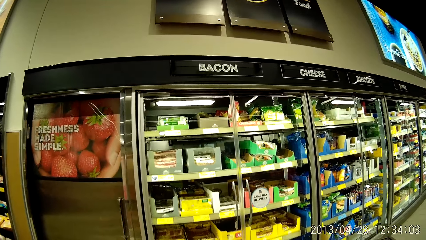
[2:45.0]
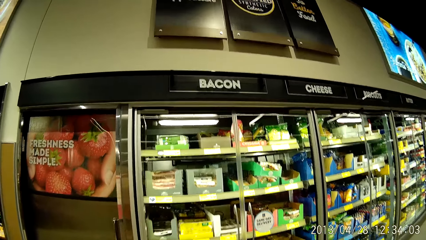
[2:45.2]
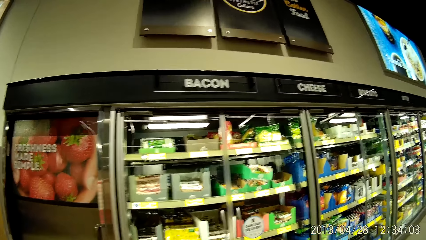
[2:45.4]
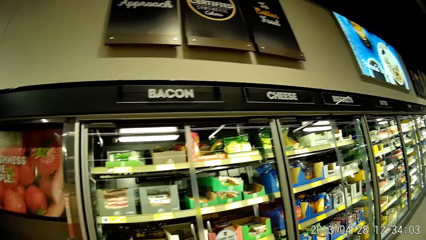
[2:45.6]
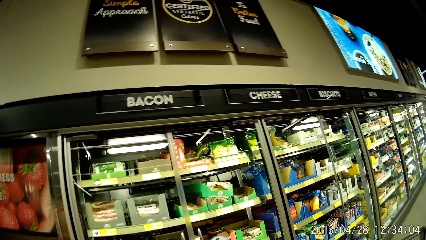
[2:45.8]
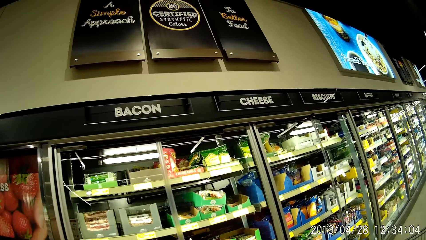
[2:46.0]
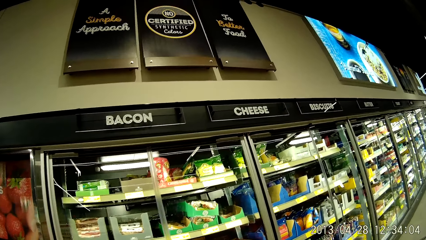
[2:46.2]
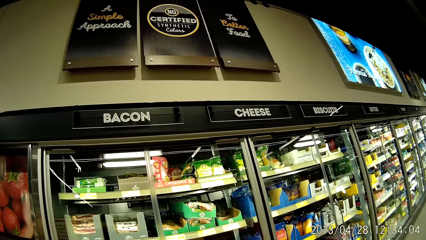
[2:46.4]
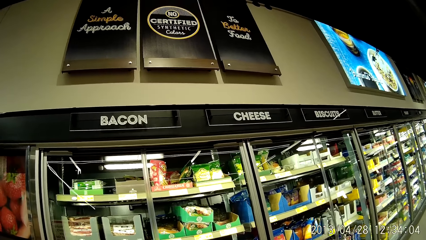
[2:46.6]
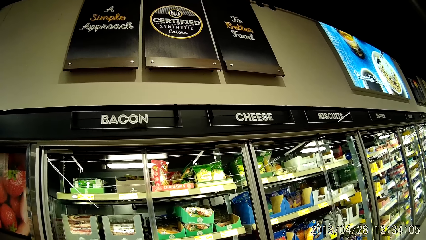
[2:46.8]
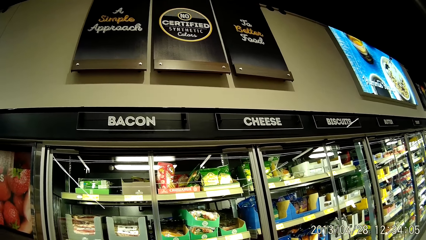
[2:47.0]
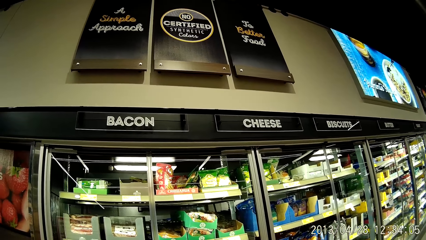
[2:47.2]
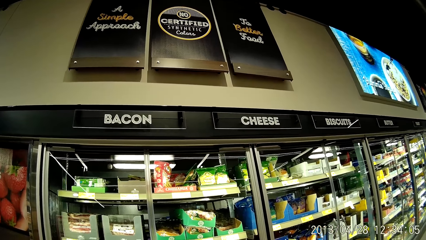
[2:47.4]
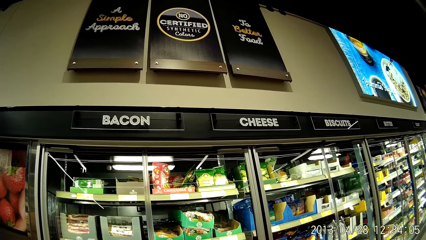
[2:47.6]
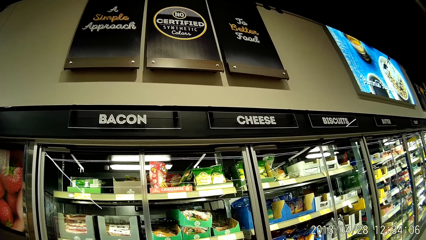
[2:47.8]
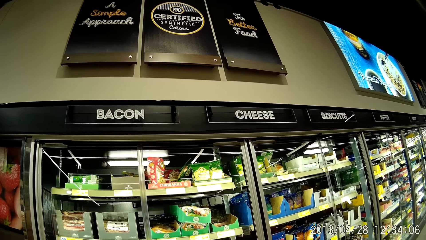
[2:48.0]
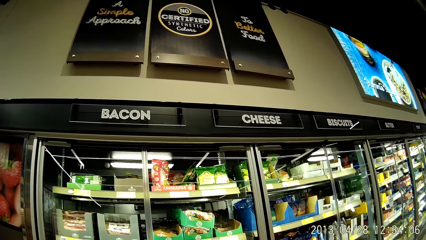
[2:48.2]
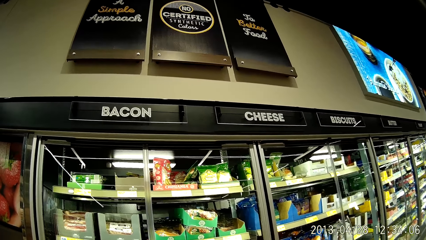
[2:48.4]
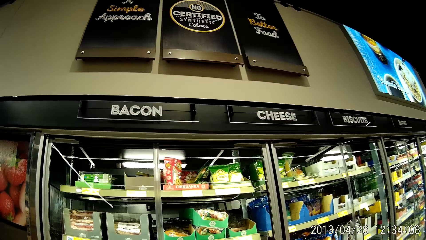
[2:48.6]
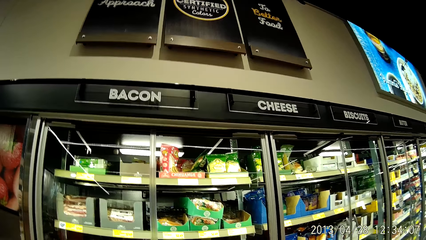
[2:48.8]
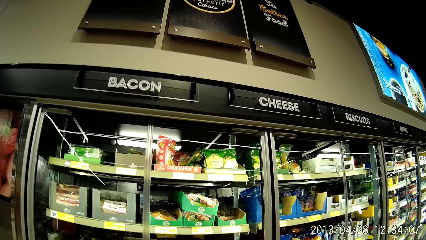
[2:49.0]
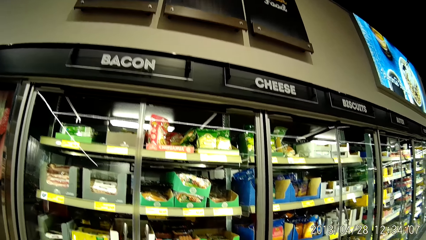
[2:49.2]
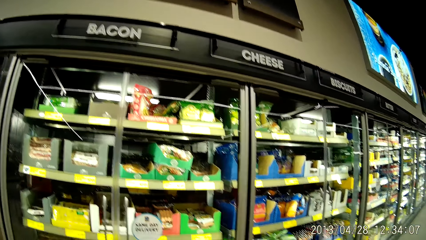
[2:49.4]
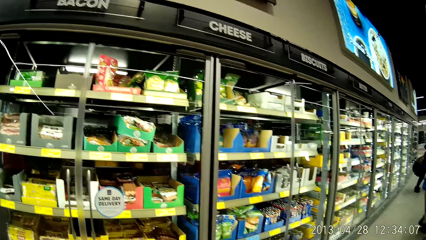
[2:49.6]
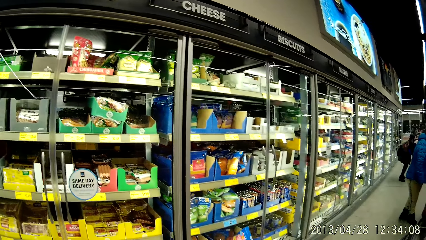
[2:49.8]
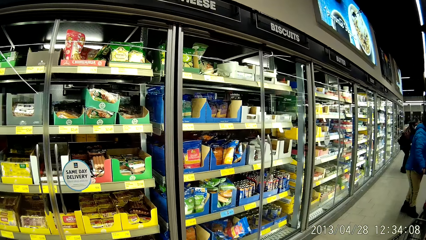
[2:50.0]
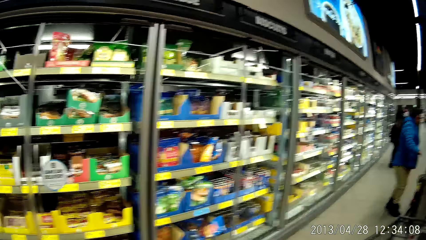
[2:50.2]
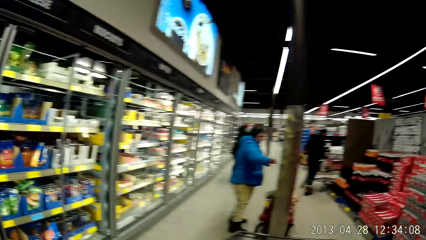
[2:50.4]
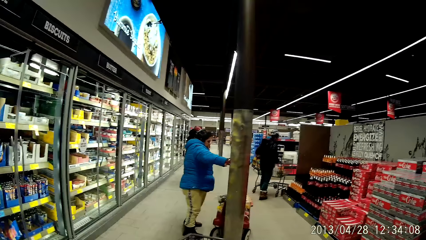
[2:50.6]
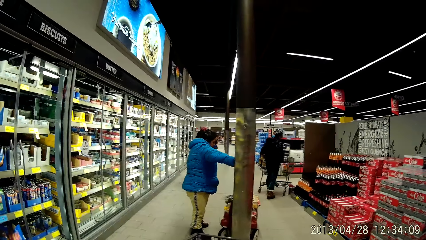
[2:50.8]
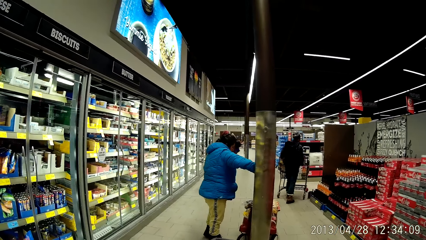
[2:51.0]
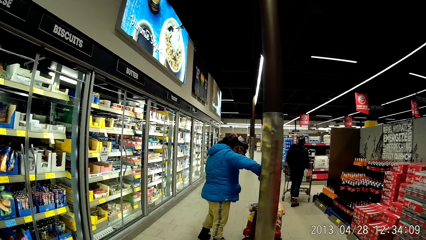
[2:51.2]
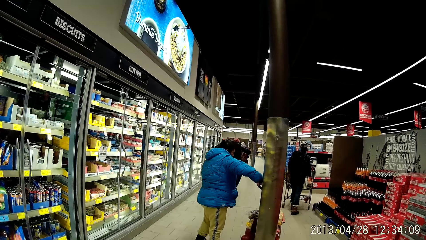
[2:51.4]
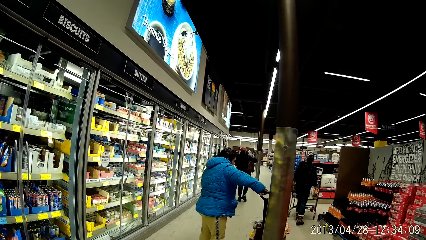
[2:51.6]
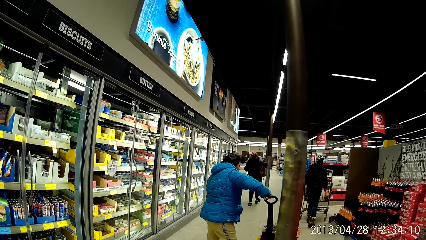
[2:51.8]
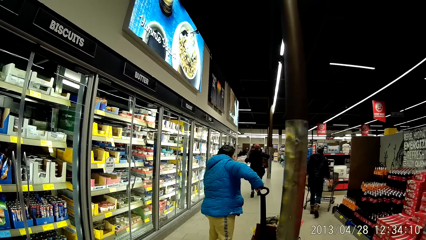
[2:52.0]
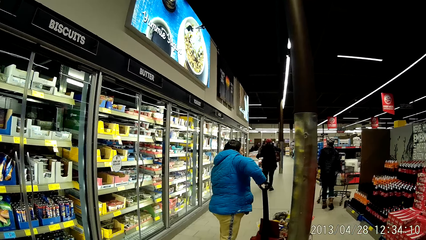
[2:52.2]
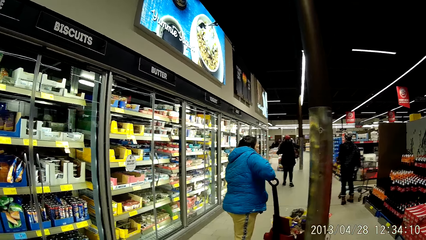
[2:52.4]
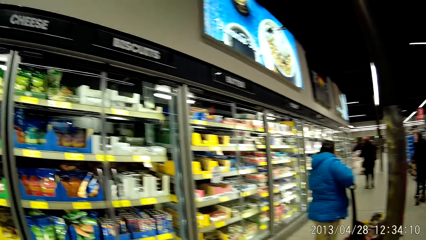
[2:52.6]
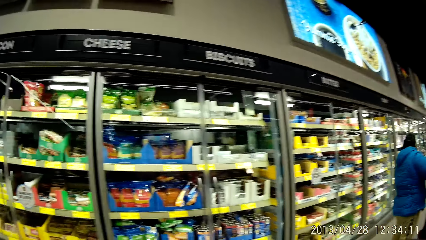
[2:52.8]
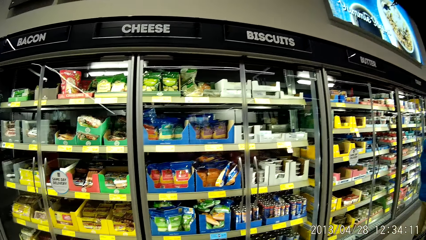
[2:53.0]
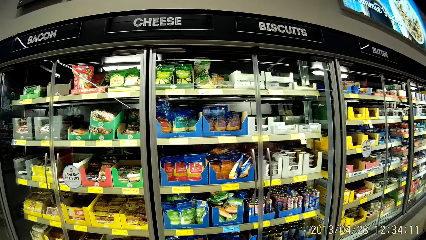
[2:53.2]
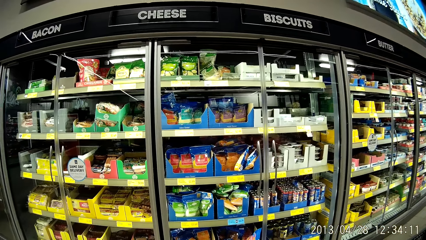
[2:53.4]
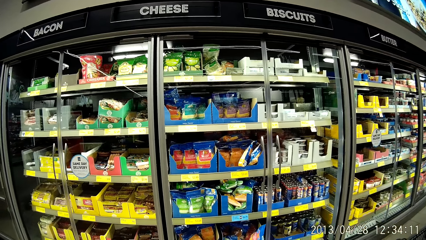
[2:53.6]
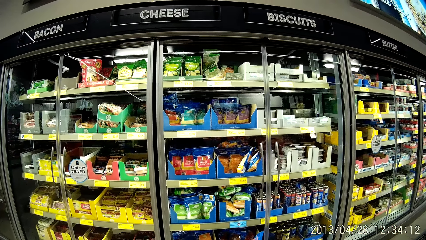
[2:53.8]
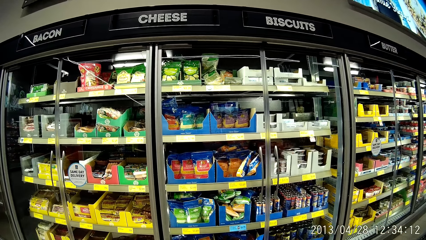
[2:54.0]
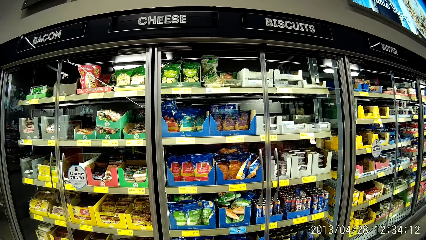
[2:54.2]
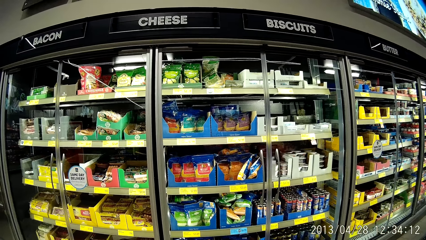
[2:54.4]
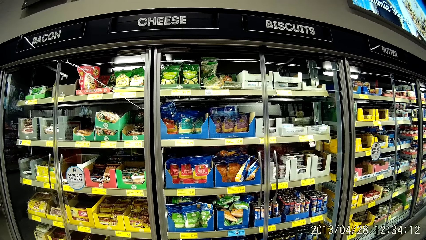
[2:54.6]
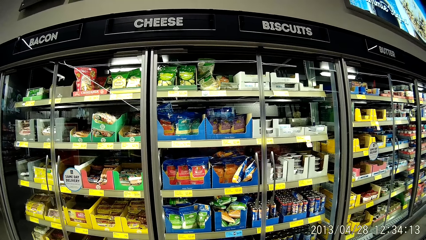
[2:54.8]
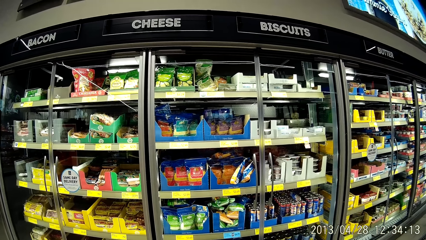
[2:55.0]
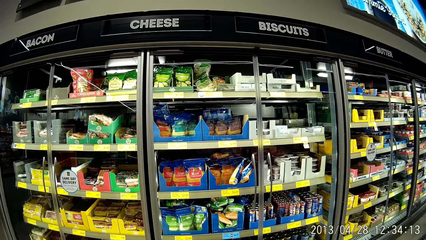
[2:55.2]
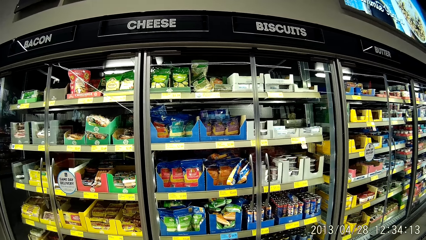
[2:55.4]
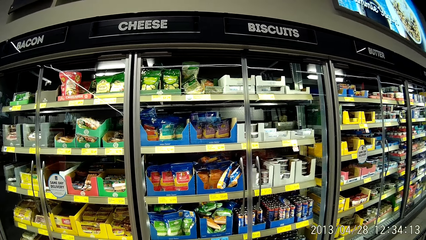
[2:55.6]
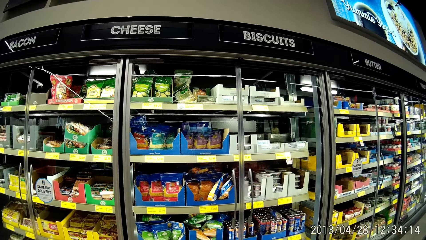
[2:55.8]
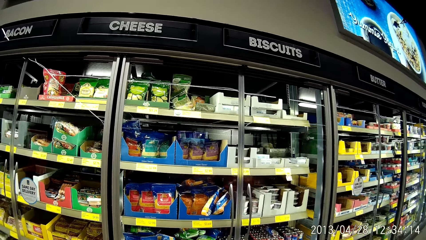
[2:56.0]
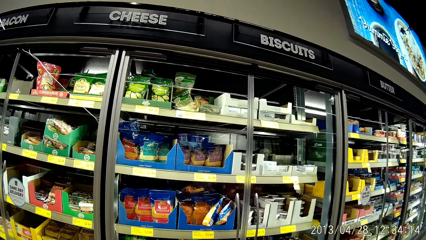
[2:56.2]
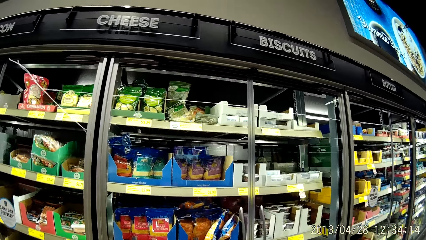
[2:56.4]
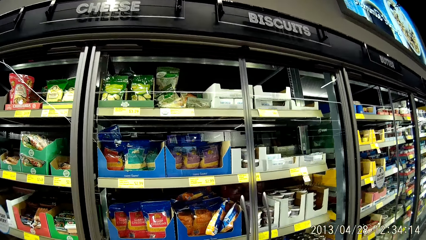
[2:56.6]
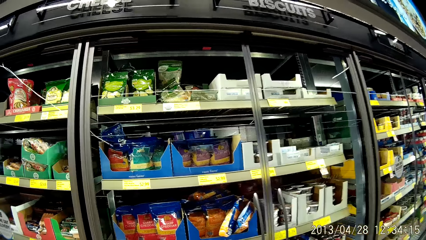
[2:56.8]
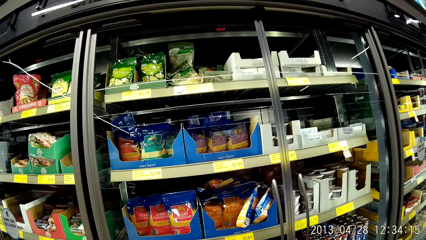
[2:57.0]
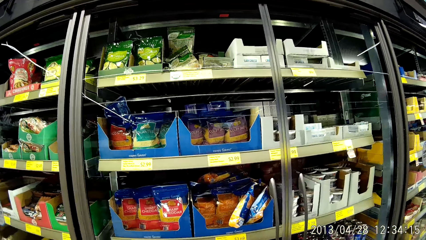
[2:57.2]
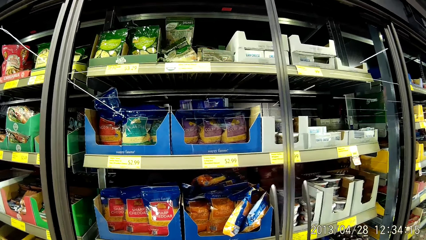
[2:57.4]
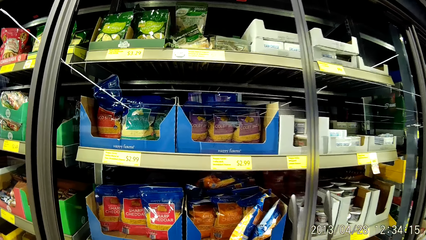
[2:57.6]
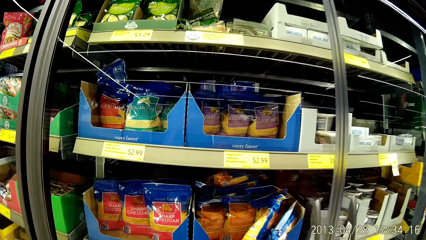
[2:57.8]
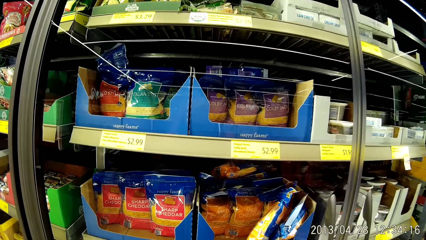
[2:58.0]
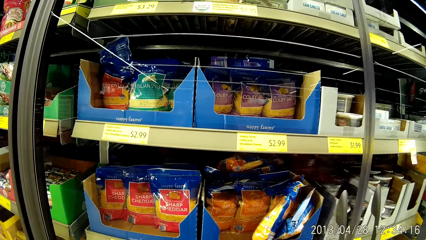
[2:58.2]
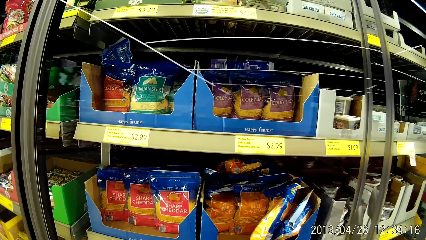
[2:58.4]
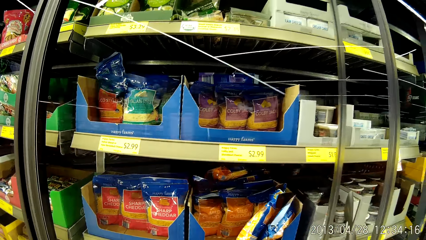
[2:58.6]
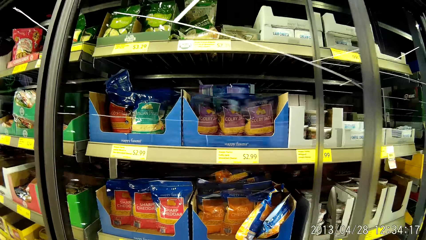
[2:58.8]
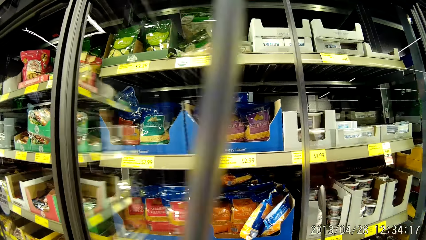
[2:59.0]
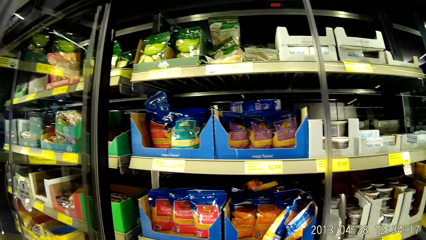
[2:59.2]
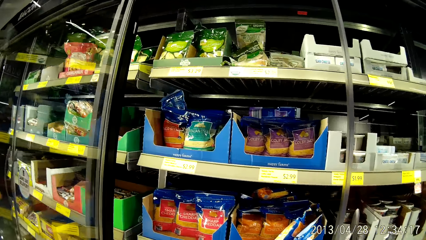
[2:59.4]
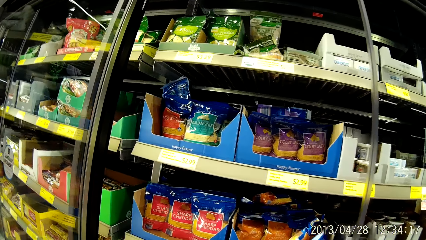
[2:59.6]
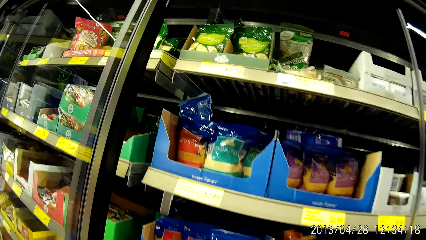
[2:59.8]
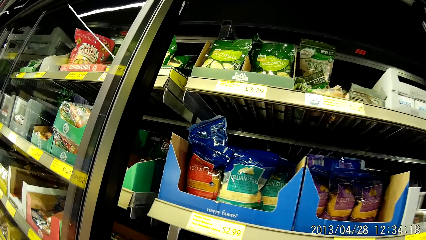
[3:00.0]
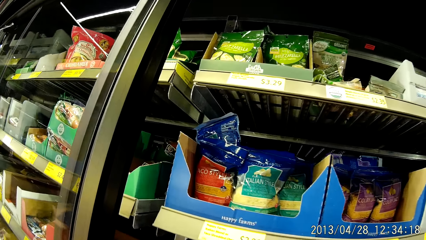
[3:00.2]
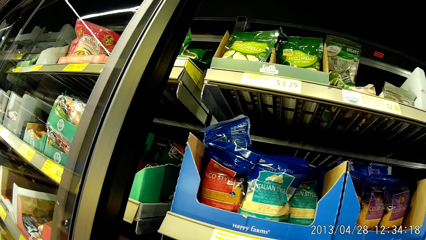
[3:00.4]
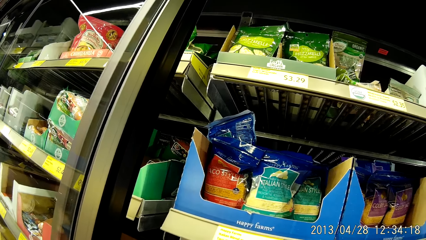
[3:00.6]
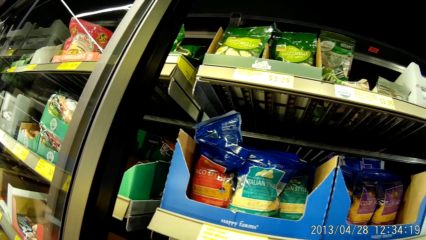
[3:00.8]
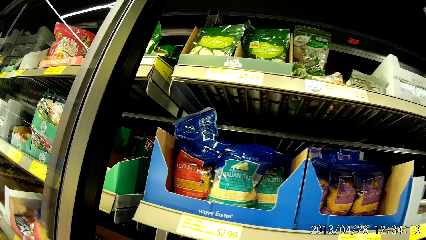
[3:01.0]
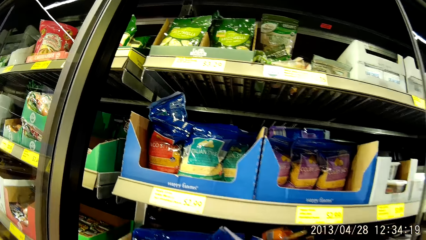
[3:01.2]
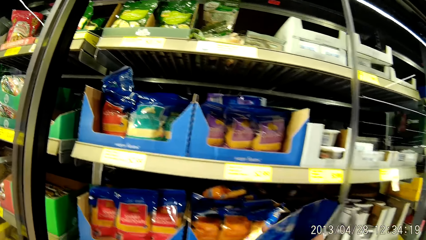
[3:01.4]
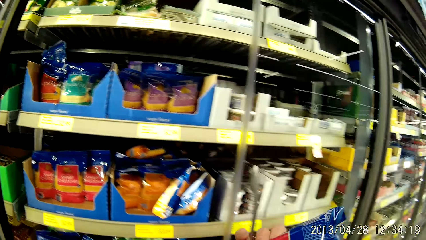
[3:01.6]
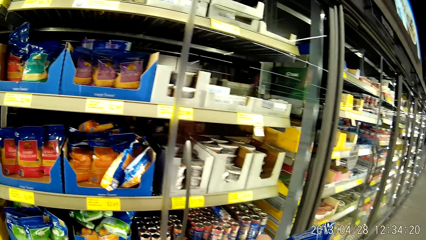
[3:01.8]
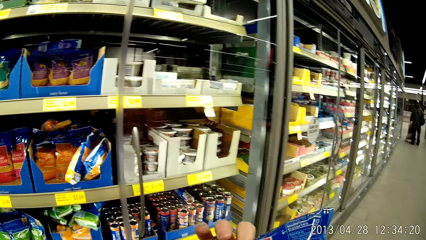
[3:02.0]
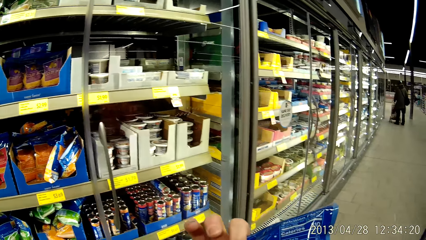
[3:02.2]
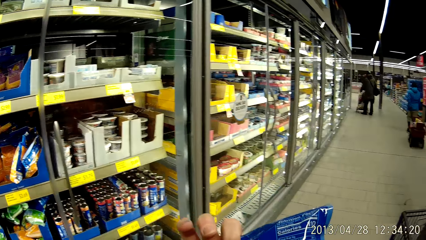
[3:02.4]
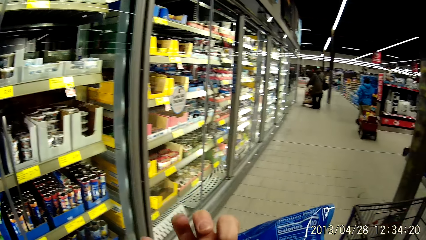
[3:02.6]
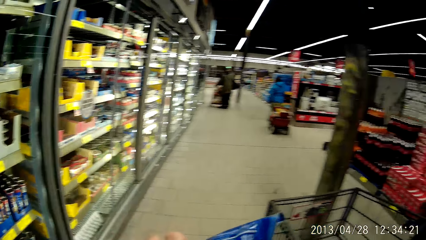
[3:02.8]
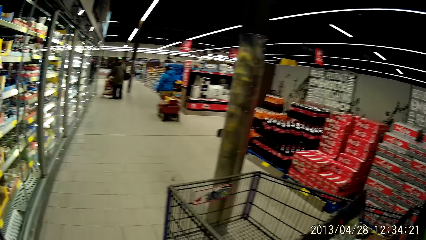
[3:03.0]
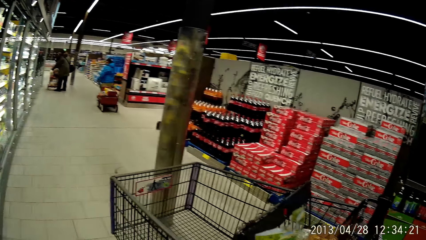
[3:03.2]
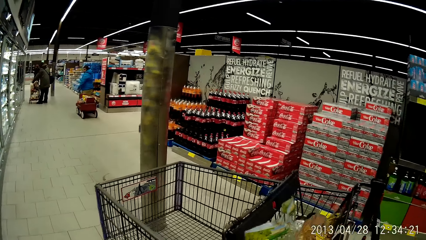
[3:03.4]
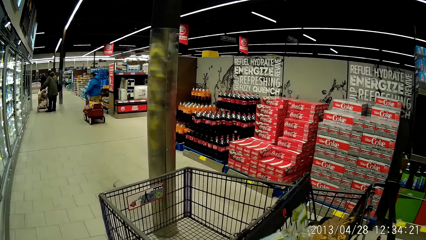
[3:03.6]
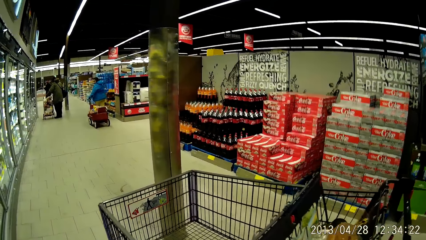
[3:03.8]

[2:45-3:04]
The camera wearer looks at the shelves. They look at a woman. The camera wearer walks around the supermarket pushing the trolley. They look at the food in the trolley. They open a refrigerator. They pick up a pack of cheese from the refrigerator.
